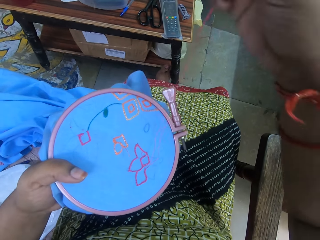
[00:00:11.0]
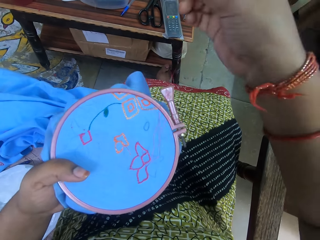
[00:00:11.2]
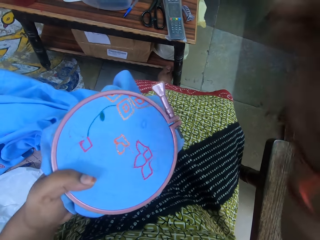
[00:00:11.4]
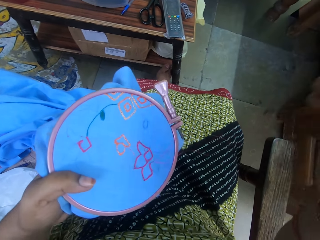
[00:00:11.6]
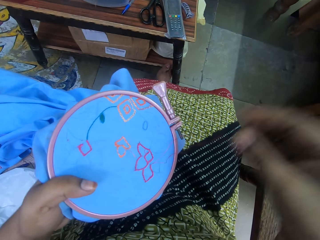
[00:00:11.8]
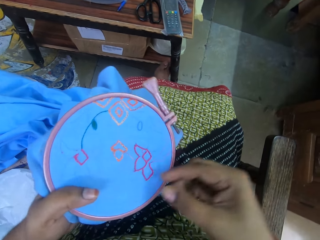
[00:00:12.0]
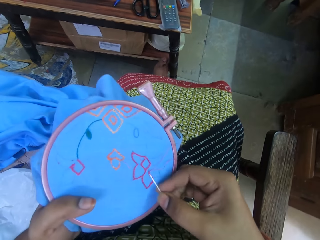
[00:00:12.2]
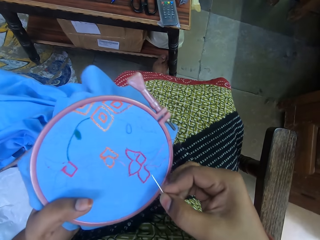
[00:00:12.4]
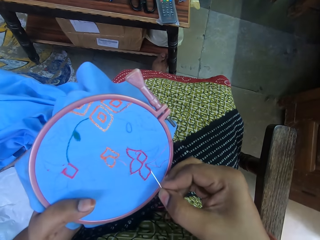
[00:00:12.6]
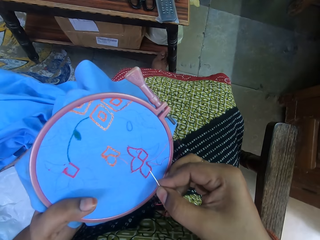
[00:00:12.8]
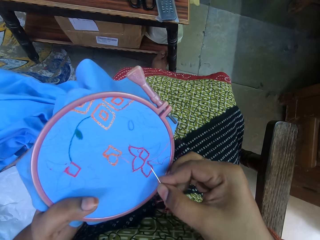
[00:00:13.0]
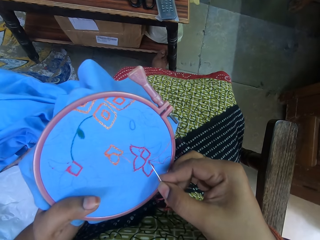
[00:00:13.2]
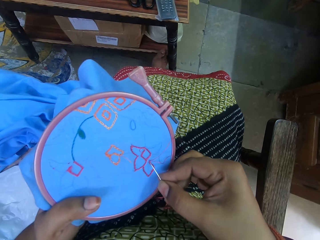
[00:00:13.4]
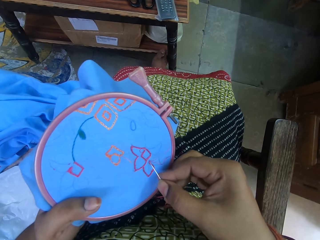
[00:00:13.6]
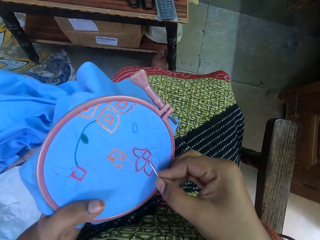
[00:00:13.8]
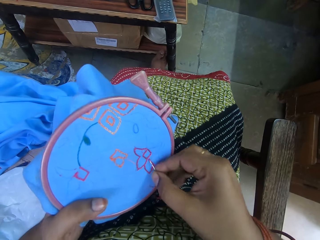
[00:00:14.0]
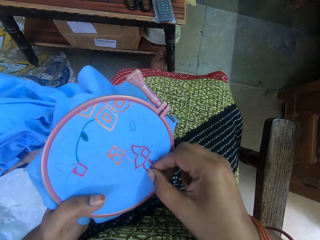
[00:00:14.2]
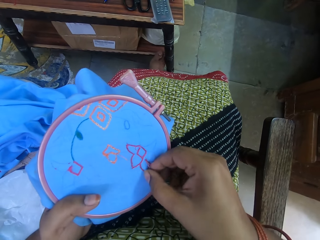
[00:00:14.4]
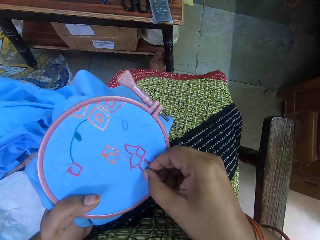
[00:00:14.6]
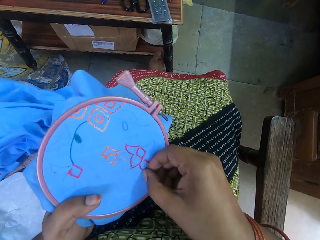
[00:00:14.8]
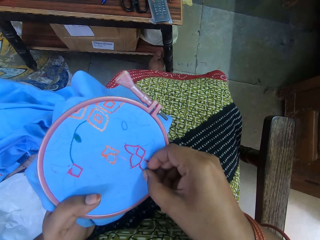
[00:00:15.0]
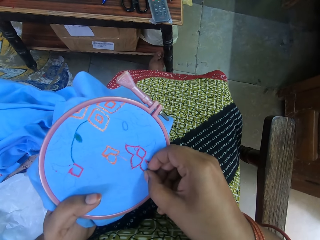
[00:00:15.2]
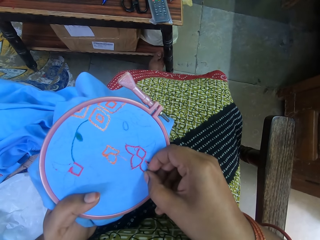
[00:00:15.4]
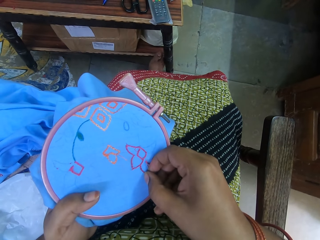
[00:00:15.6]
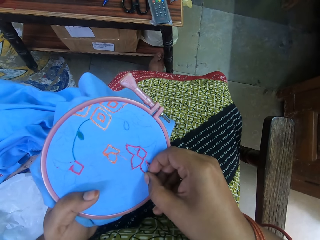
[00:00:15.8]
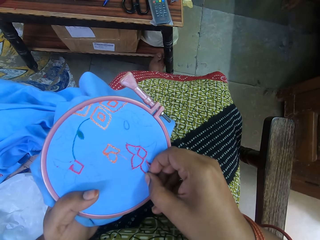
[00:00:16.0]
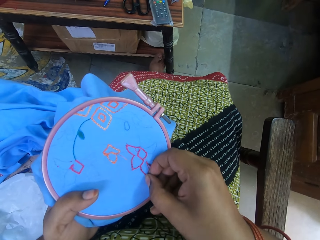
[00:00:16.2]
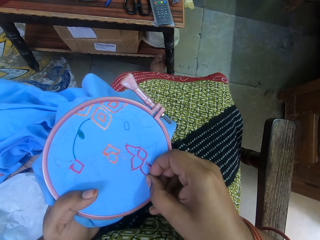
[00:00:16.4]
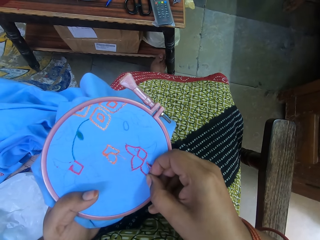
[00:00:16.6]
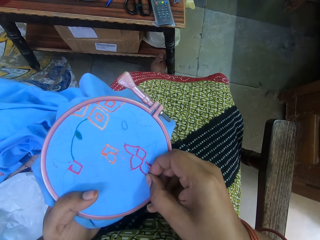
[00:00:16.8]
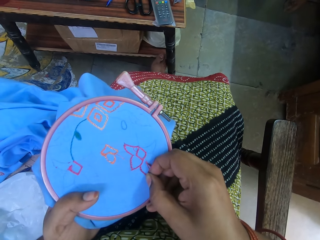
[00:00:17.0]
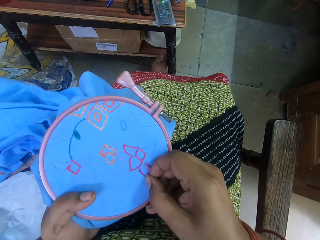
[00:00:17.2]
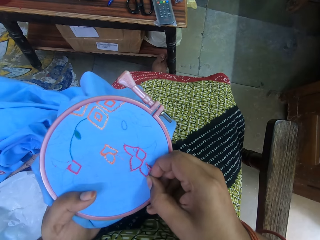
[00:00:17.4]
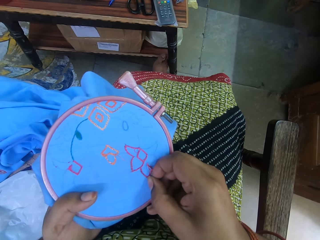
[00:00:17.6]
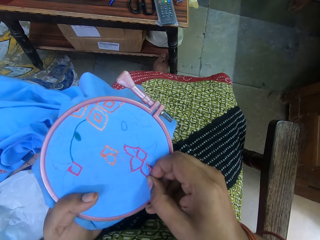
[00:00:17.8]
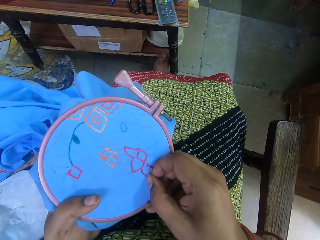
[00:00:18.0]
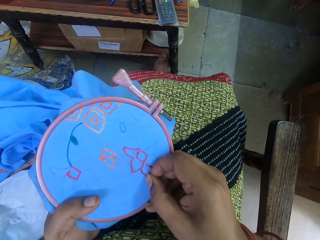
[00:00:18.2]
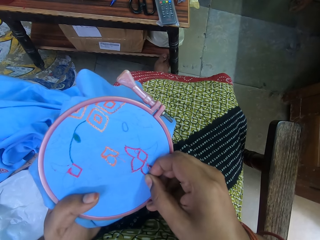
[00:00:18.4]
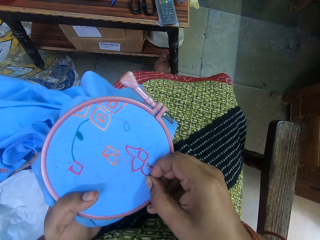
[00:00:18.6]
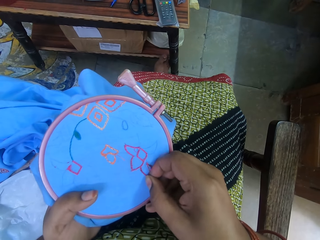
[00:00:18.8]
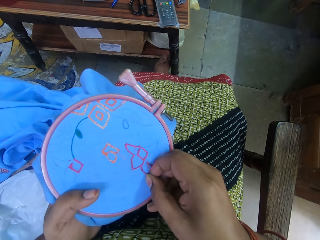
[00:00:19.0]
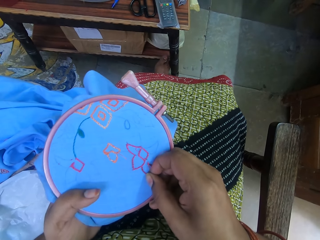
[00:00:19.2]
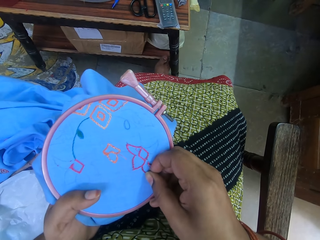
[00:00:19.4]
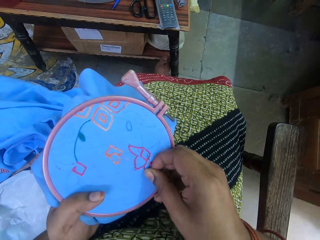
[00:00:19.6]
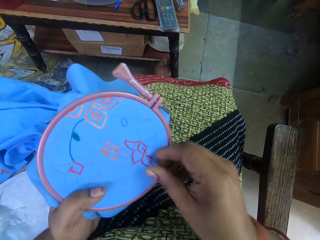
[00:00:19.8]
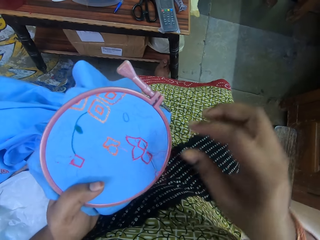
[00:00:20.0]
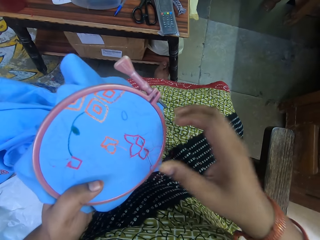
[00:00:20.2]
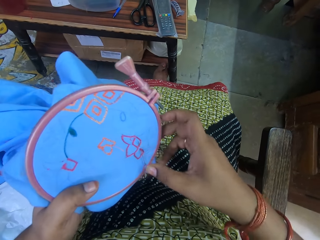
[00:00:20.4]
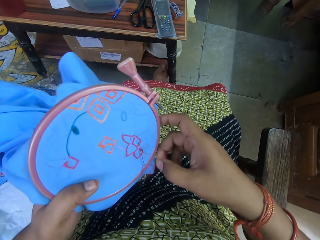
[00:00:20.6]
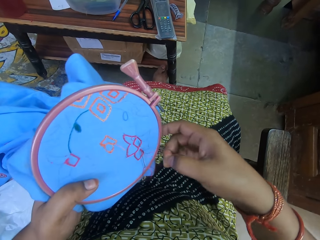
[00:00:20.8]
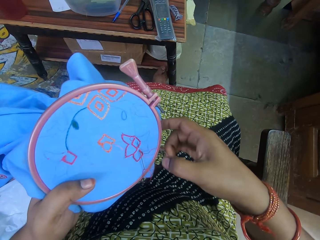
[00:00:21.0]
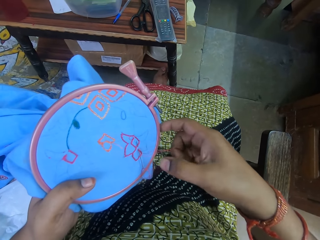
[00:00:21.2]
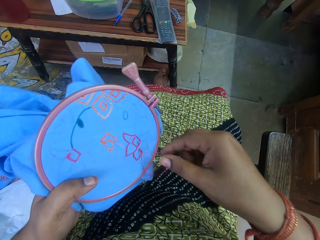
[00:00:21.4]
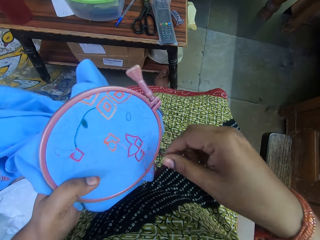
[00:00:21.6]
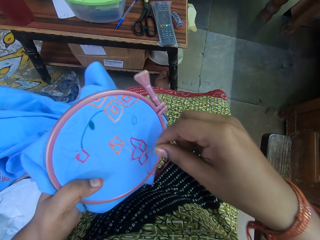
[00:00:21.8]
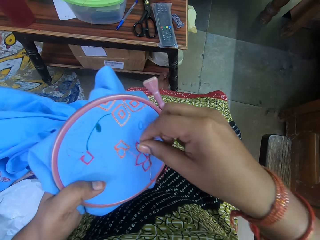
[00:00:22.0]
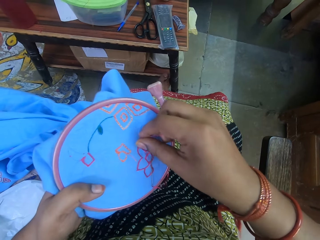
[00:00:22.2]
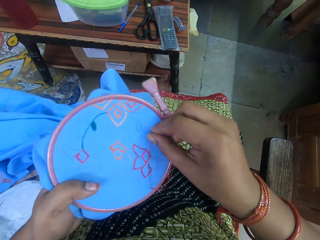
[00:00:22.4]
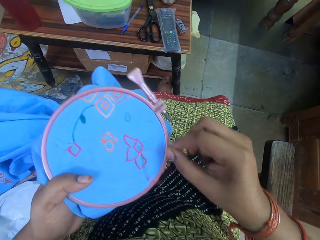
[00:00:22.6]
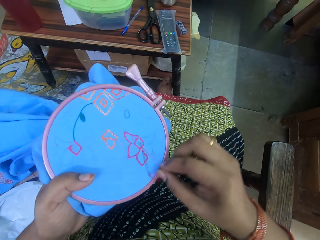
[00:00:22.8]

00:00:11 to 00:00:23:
The camera wearer sews the thread into the fabric with the needle.

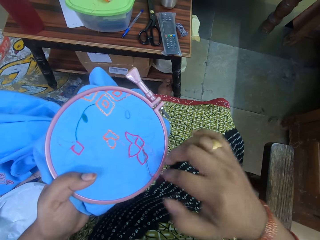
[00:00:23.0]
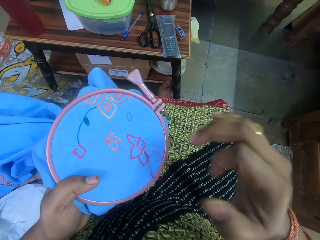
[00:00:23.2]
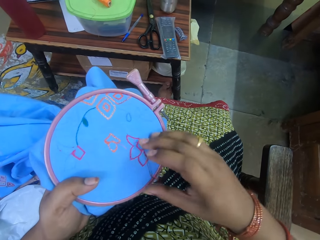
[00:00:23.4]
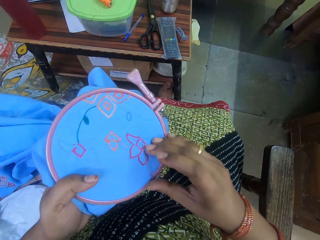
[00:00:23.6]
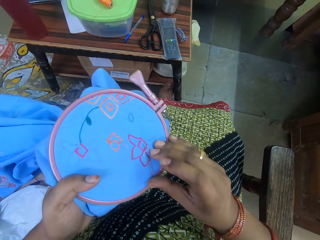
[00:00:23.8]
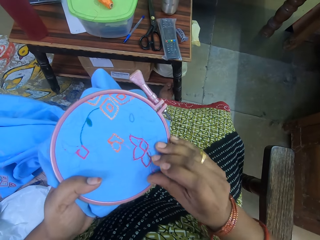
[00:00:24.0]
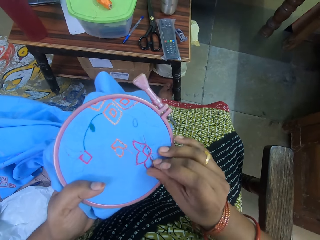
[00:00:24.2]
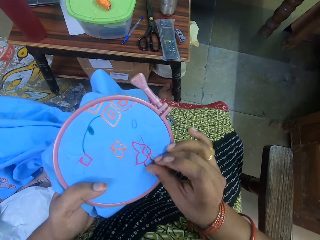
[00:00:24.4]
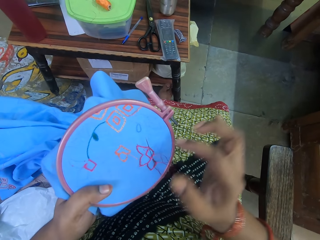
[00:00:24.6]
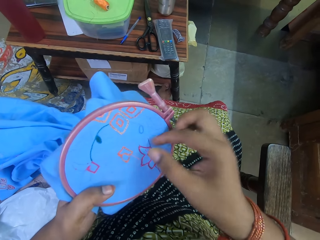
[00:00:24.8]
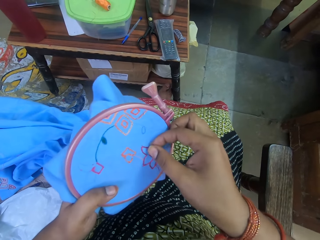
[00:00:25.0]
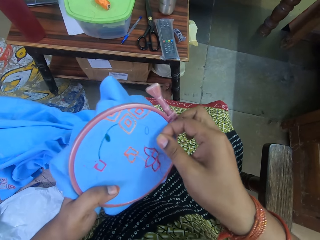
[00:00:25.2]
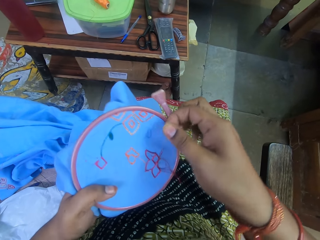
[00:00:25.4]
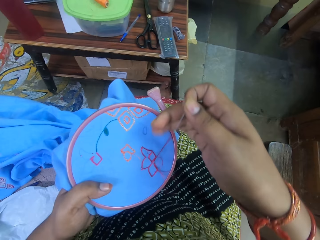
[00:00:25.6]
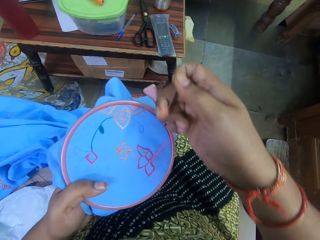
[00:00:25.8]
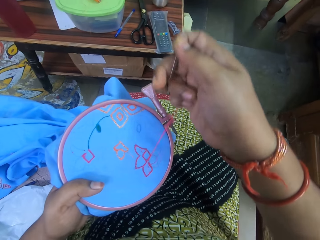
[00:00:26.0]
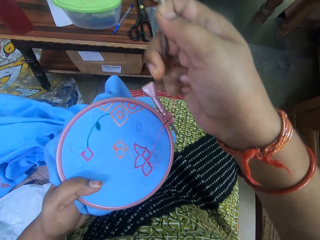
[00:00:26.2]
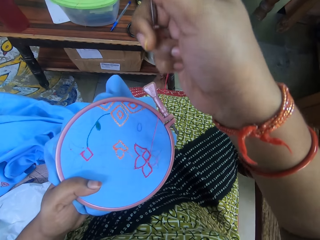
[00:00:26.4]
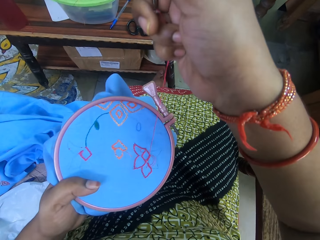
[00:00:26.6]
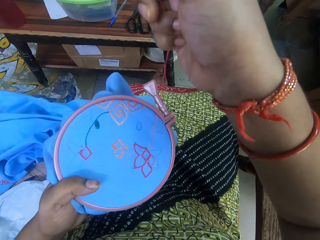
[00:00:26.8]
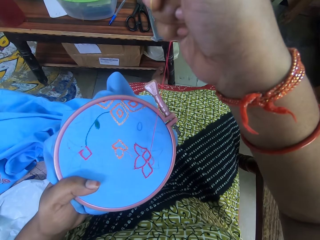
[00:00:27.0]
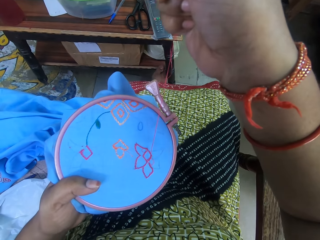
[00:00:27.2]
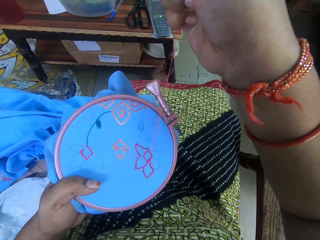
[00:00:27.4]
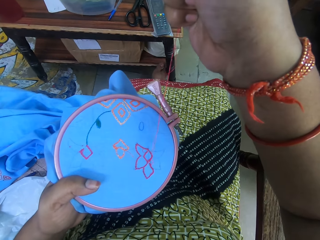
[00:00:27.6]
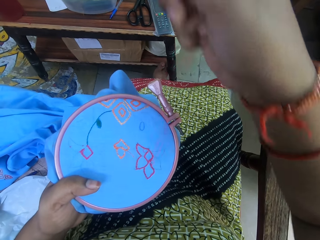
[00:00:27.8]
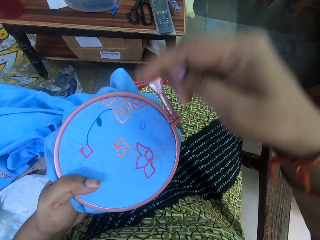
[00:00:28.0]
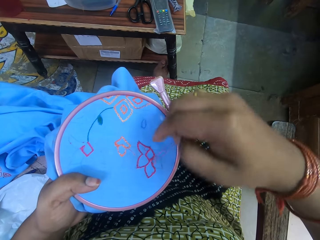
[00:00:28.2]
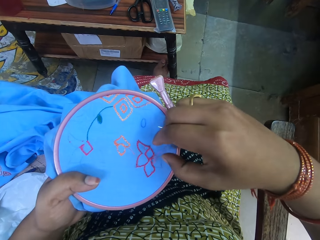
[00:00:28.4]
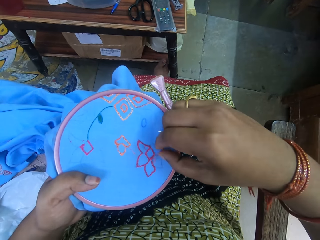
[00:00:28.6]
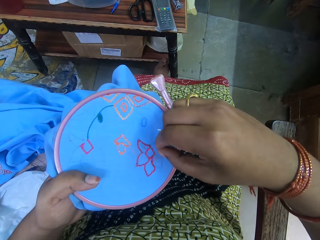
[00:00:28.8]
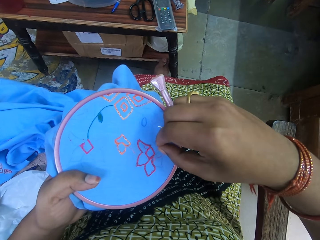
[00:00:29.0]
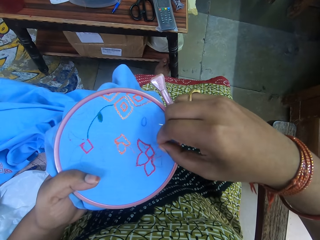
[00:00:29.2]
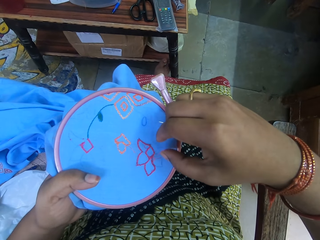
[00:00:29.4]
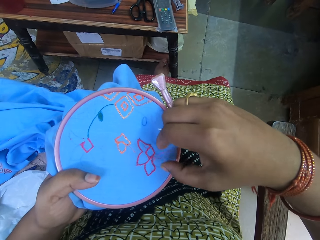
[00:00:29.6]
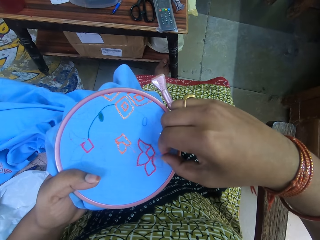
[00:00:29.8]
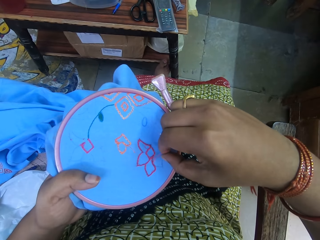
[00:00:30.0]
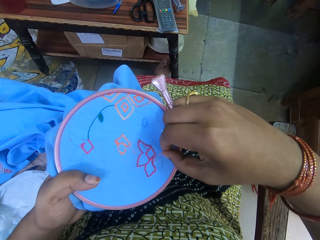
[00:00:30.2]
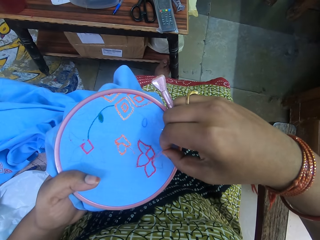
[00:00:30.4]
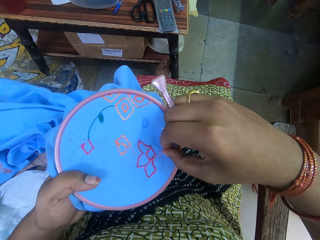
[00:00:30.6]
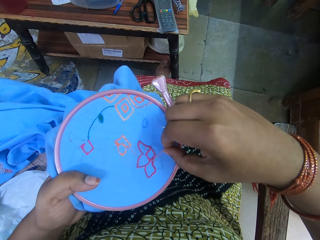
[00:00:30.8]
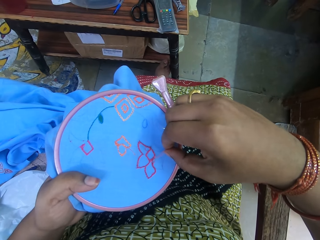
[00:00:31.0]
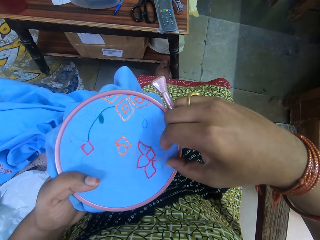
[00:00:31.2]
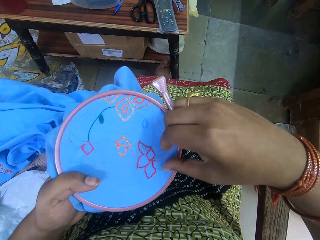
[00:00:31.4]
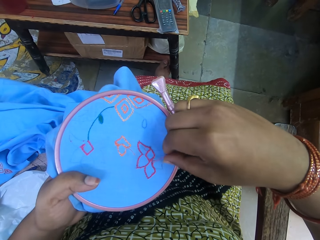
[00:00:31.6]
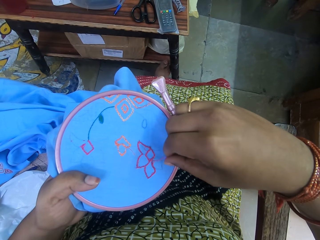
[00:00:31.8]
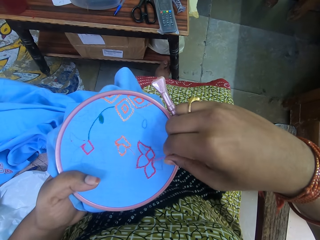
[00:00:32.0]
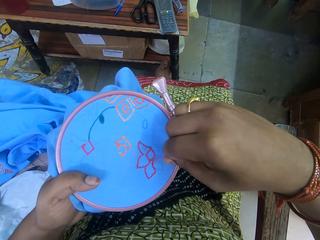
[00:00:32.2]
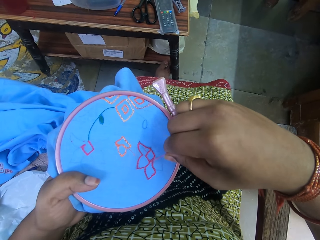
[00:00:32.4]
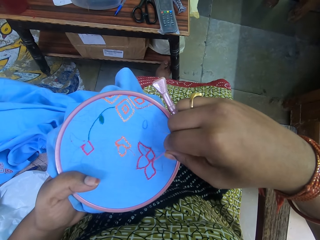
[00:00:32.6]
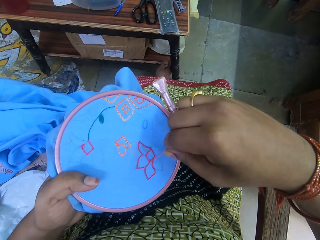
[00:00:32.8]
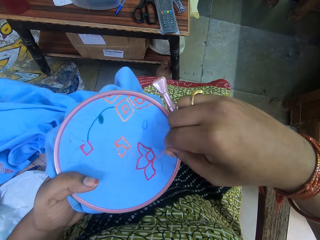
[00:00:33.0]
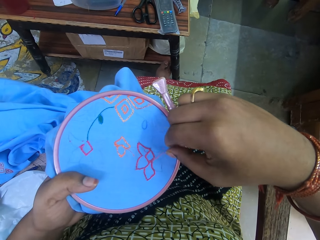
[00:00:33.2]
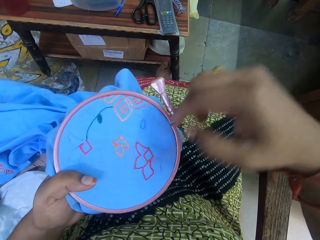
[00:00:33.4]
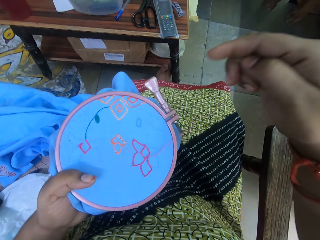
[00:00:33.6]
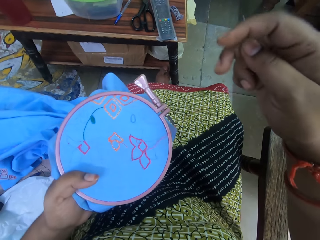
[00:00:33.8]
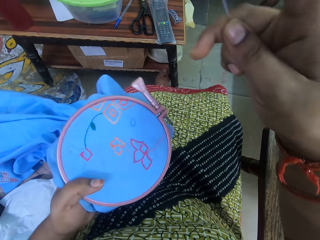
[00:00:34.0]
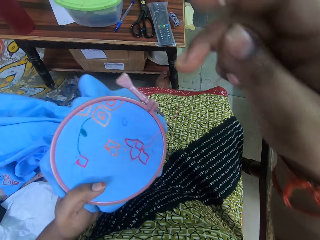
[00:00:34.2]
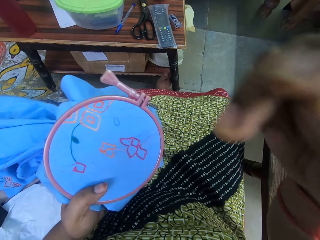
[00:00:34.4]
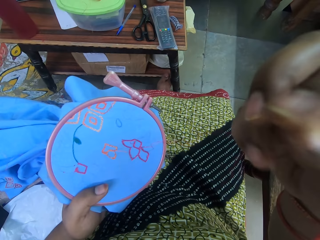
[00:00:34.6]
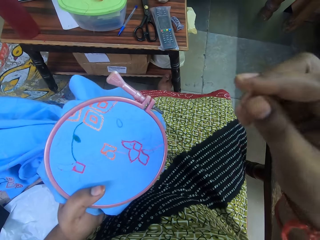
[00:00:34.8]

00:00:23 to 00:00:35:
The camera wearer pulls the thread with the right hand.
